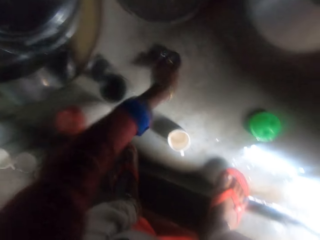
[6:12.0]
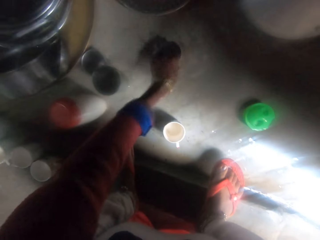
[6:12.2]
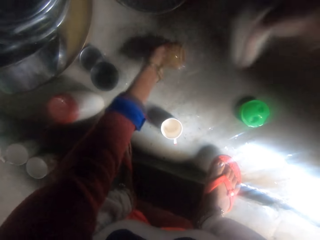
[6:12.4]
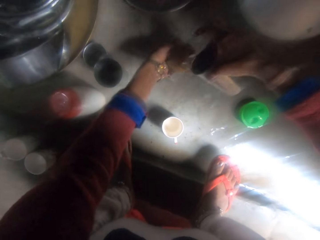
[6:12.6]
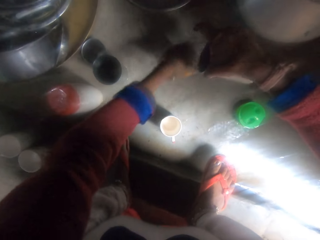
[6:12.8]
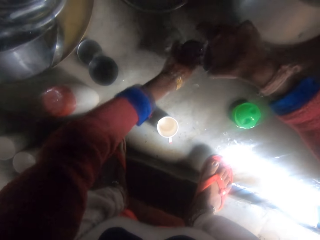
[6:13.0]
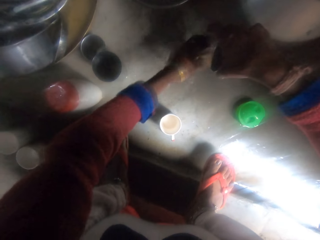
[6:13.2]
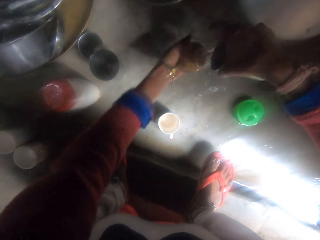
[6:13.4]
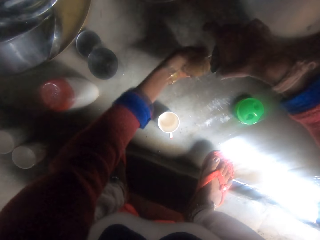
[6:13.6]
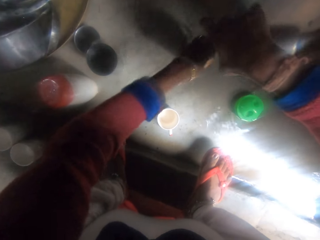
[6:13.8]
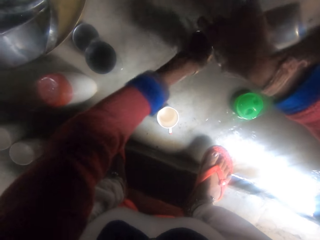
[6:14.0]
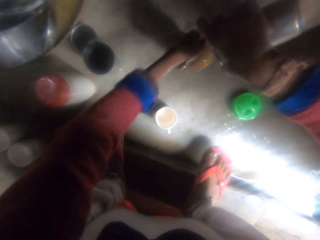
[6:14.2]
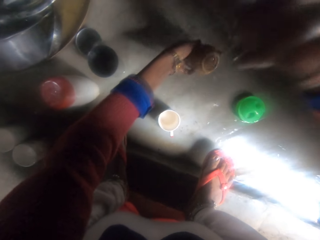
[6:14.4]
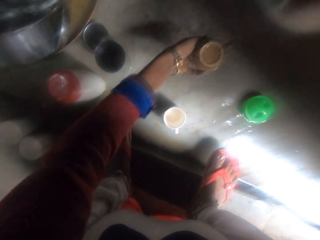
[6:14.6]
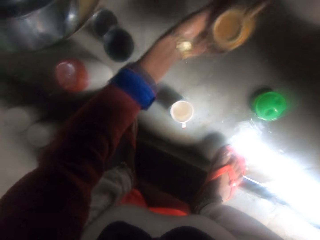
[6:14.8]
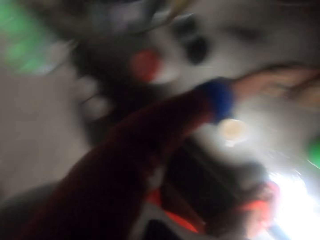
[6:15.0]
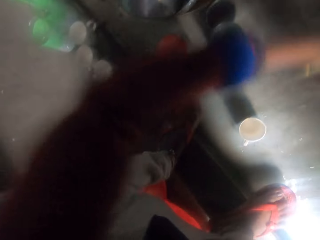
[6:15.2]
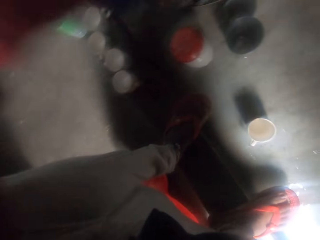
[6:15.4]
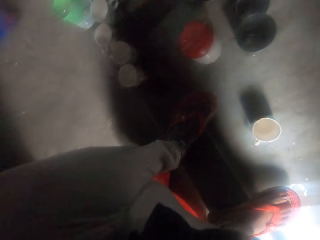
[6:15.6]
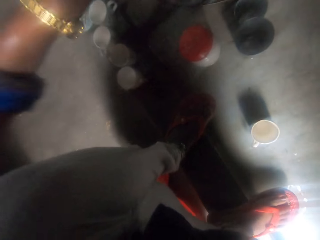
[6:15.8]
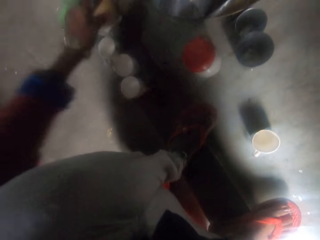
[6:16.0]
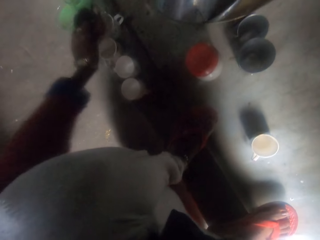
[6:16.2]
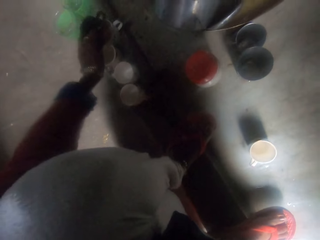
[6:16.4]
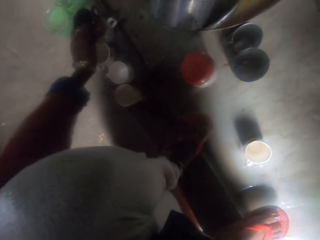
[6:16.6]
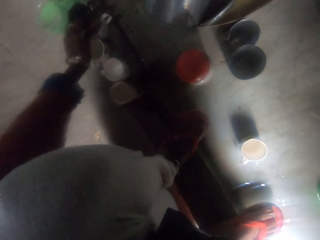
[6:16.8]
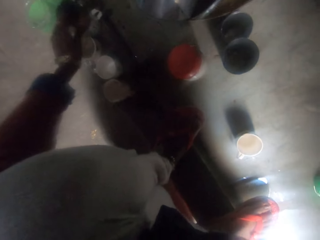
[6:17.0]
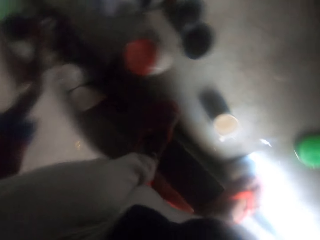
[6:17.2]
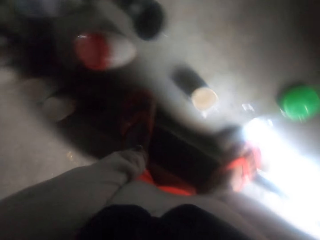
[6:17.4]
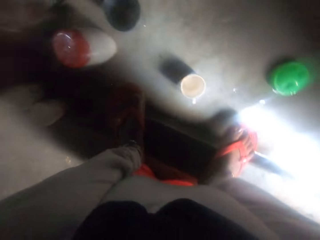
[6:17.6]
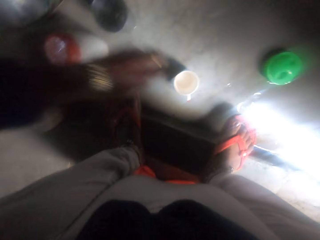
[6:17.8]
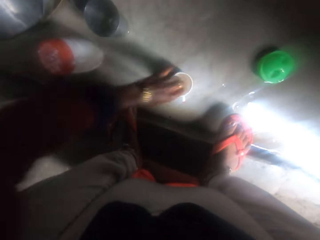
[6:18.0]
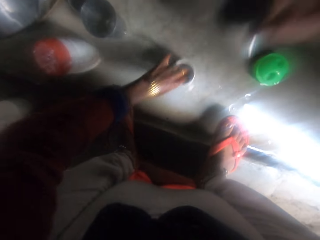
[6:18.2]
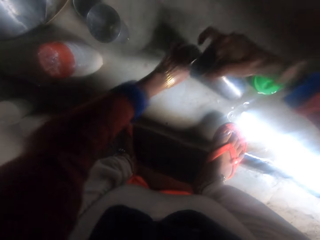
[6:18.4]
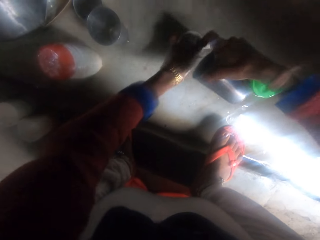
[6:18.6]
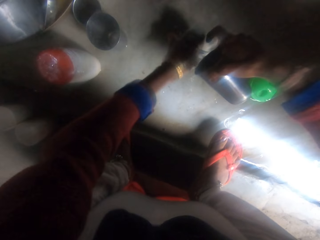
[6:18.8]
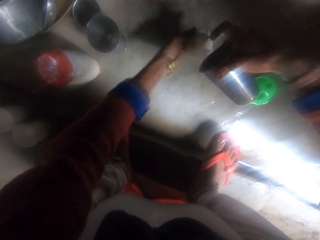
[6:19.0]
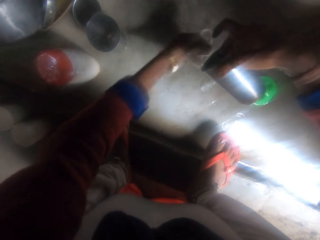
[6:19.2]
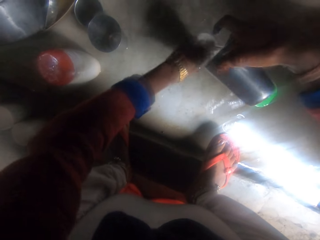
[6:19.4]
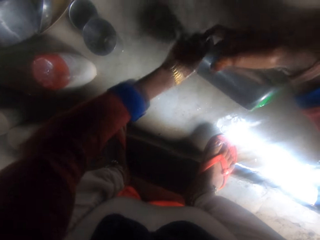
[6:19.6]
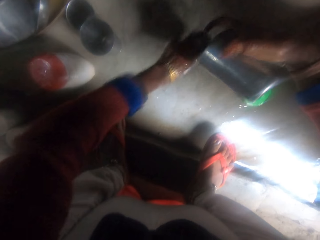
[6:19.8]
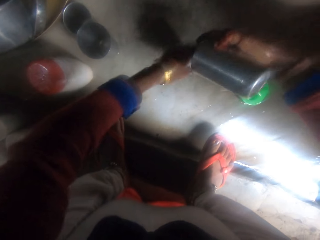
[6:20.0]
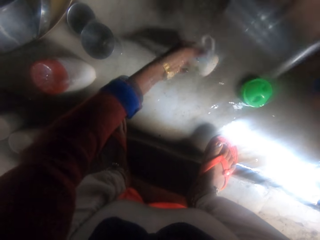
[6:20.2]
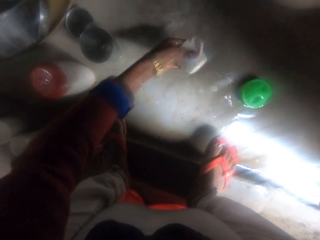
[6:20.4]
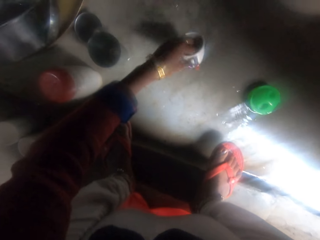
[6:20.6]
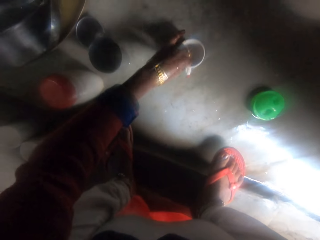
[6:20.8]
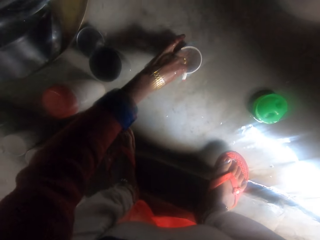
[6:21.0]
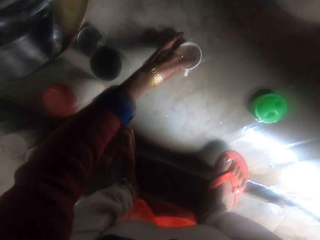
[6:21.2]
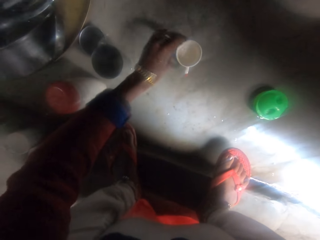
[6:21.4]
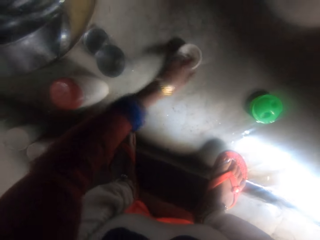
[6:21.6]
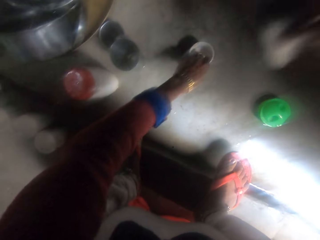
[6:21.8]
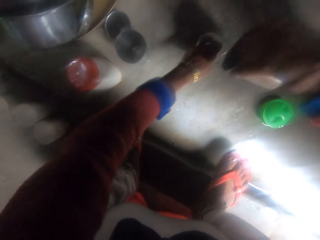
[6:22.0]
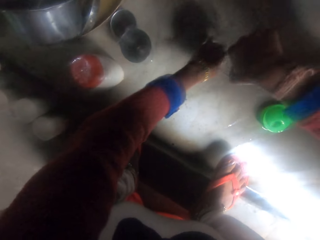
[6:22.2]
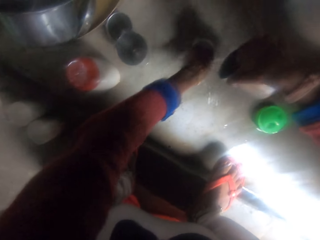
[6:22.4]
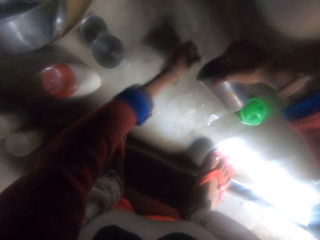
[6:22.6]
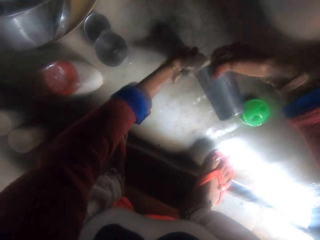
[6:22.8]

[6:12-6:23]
The camera wearer picks another cup. She rinses the cup on the floor. She pours water on the floor. She pours water on the cups on the floor. She pours water on the cup. She flicks the cup. She drops the cup on another cup on the floor. She picks a cup. She pours water in the cup on the floor. She rinses the cup on the floor. She shakes the cup. She pours water on the floor and moves her right hand. She places the cup on the floor. She holds a stainless glass.

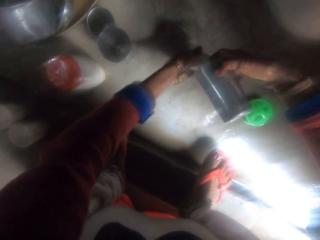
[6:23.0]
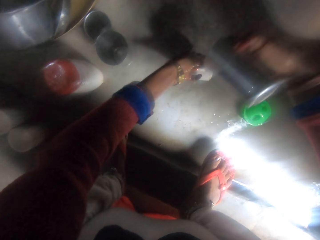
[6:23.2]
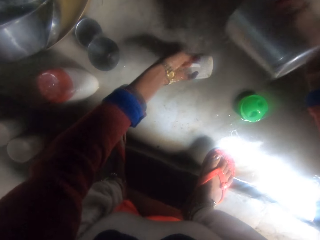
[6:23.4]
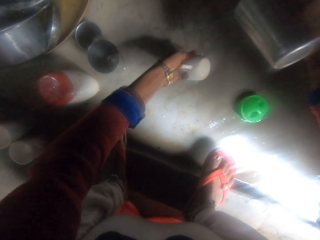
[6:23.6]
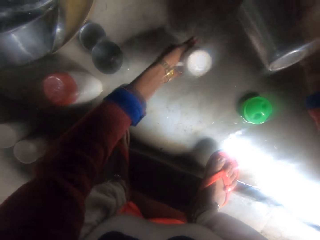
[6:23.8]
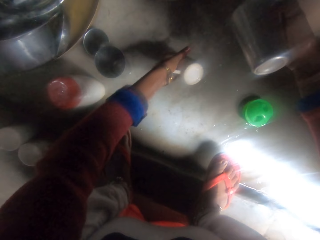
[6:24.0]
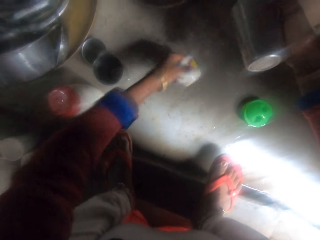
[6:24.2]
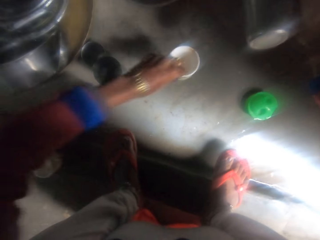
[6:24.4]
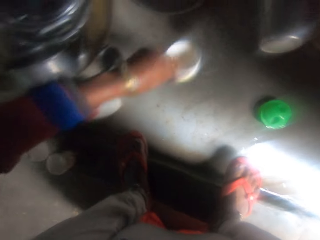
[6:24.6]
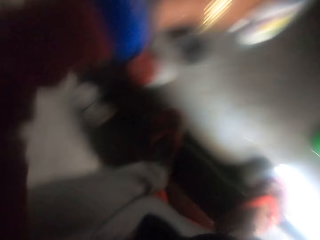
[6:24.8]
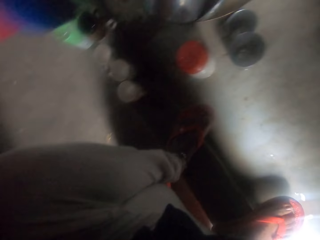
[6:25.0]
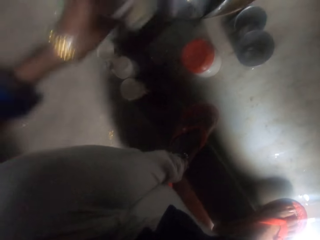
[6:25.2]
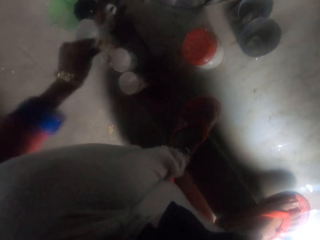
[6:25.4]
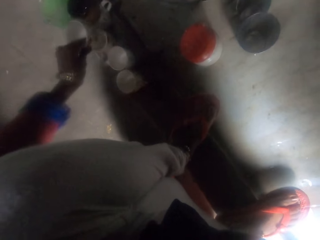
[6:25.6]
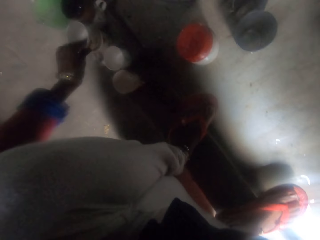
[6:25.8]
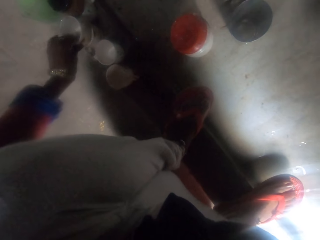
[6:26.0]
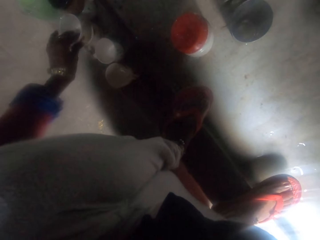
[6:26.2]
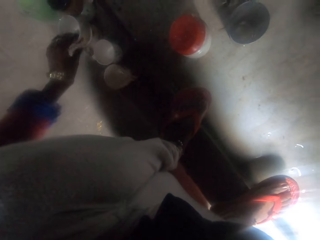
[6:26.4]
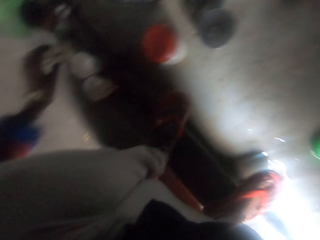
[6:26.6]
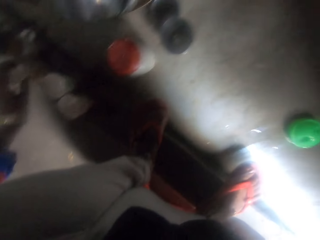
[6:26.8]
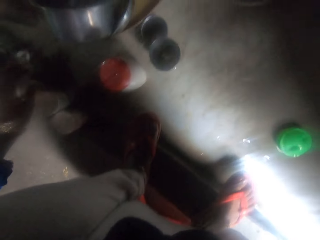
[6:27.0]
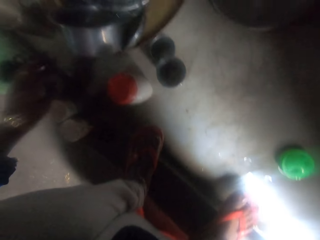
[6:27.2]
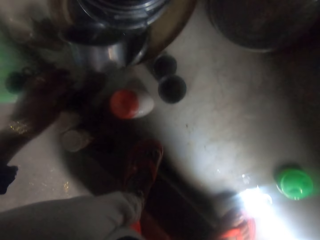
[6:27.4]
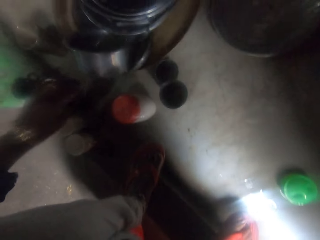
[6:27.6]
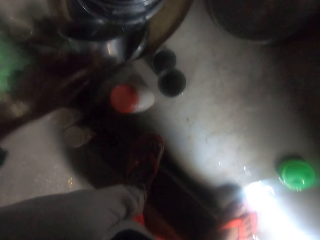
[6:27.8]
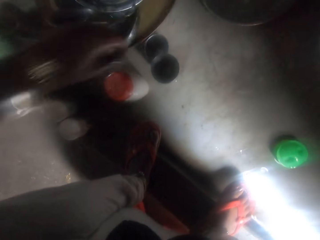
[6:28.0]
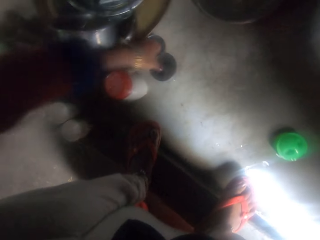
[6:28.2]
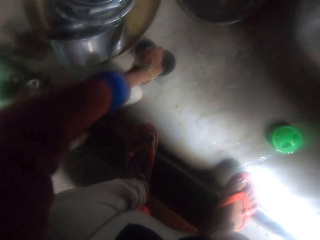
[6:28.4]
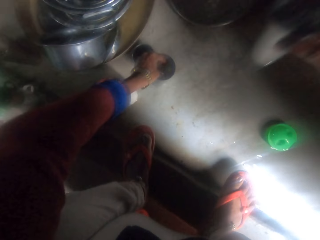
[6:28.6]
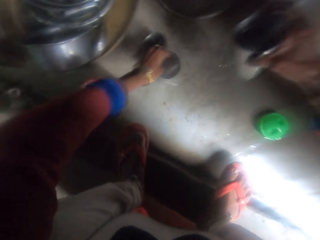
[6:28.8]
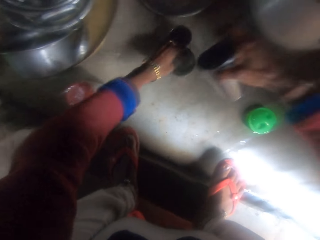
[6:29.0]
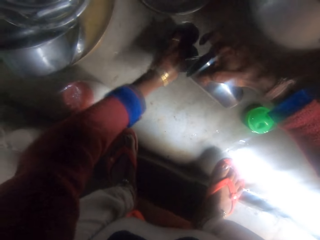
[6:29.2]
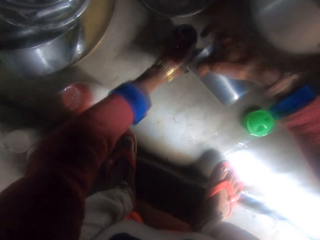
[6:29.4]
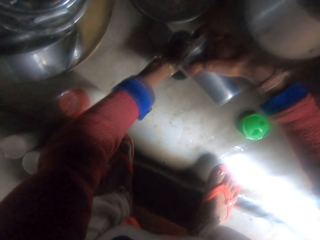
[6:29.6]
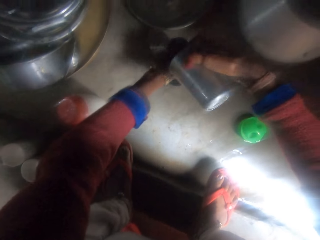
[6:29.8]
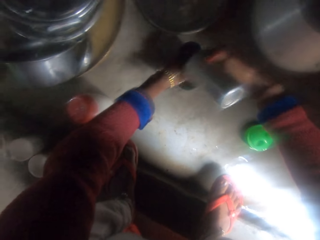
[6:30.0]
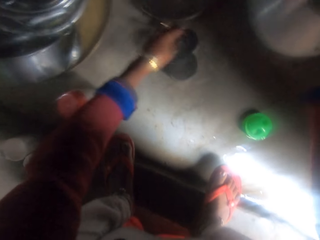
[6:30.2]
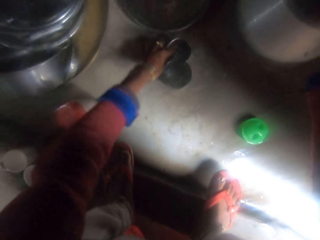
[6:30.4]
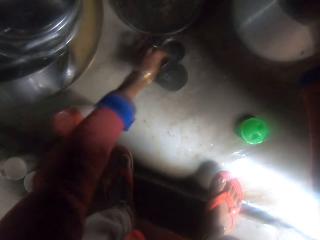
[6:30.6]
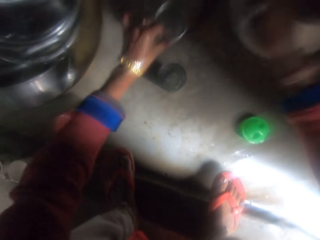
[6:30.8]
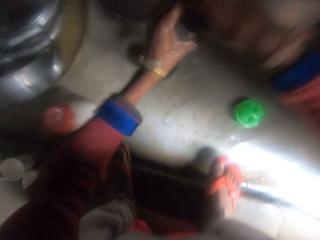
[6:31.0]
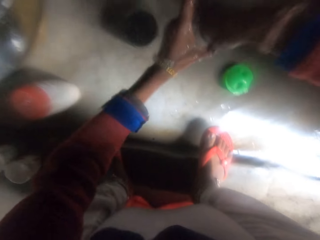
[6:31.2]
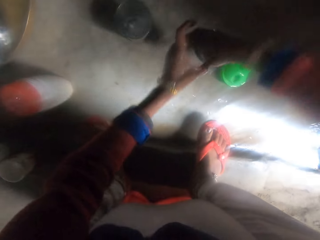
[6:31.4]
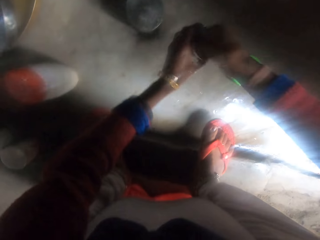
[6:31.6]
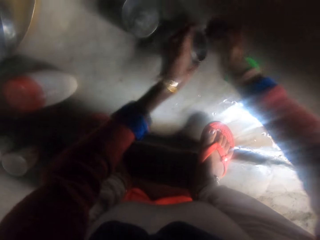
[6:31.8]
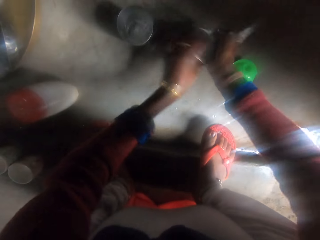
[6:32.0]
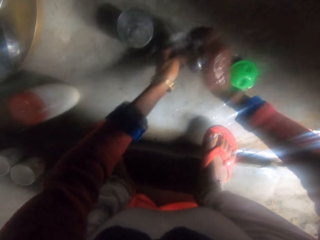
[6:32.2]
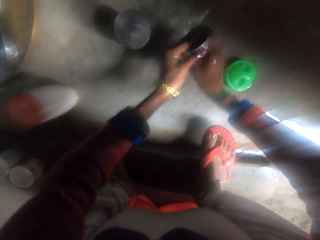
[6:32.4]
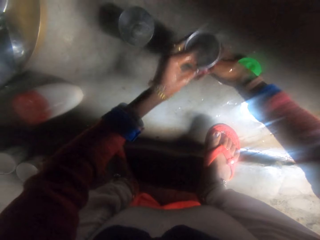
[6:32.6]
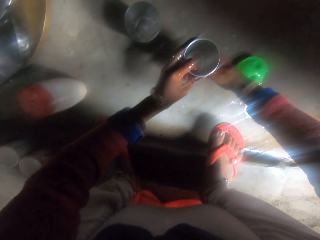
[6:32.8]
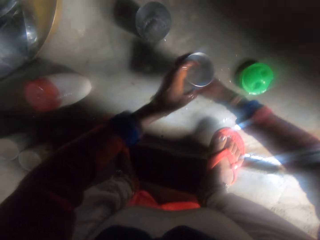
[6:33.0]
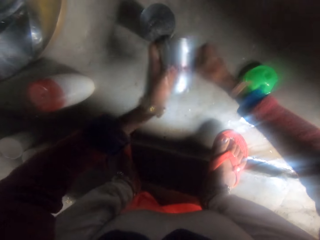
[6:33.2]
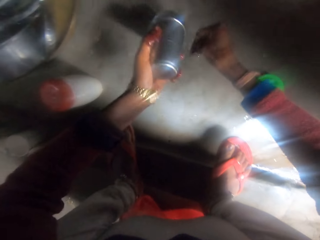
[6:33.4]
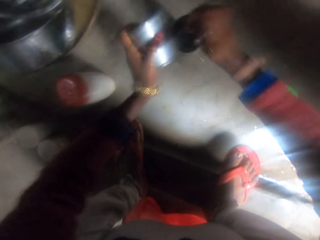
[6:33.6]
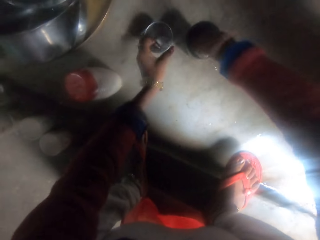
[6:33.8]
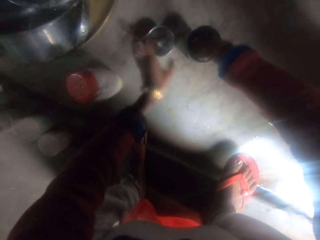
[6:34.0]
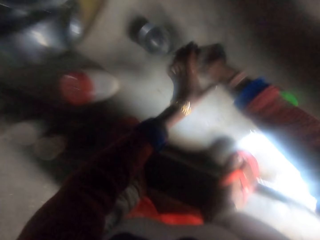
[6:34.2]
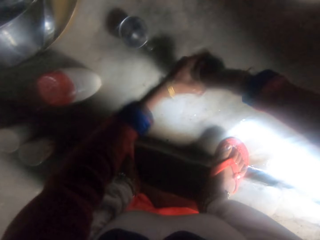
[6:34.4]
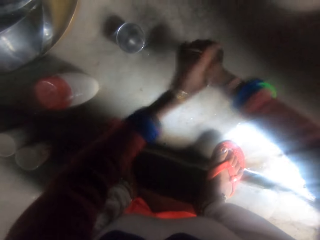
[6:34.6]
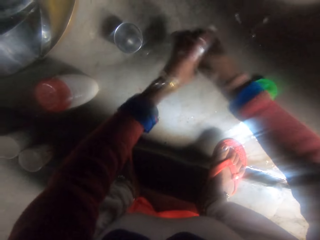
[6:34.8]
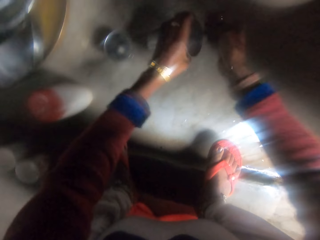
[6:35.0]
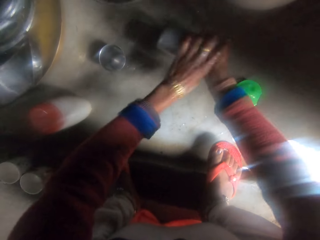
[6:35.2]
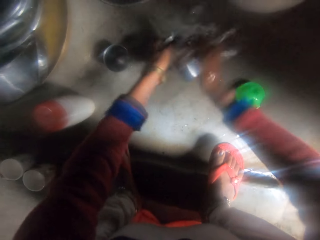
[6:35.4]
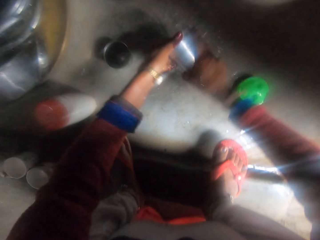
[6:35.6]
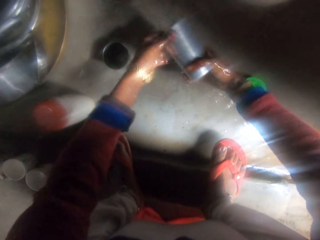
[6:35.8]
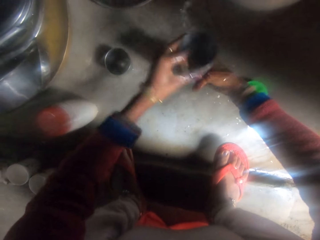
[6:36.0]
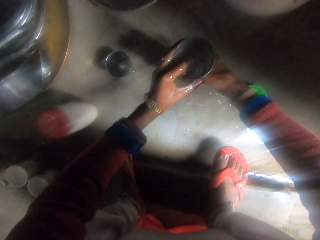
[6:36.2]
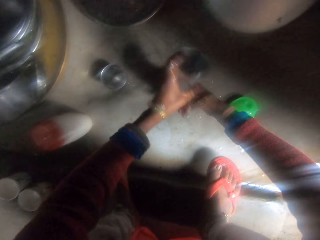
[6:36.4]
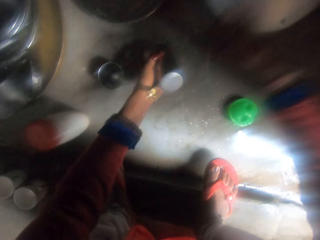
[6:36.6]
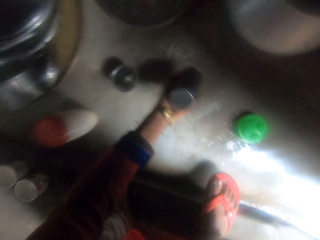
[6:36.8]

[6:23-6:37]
The camera wearer pours water in a cup. They pour water on the floor. They hold a stainless glass. They hold the cup. They drop the cup on another cup on the floor. They move the cups on the floor. They pick glasses. They hold the stainless glass. They pour water in the cups. They drop a glass in a pot. They rinse one of the cups. They rinse the glass. They put water in the glass. They drop the cups on the floor. They rinse the second cup.
